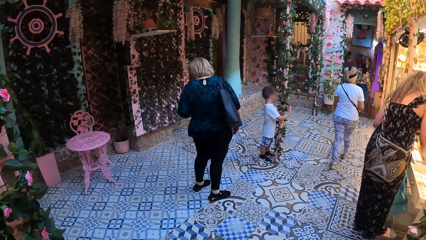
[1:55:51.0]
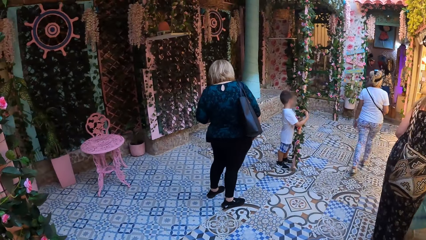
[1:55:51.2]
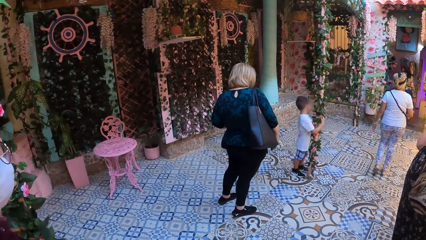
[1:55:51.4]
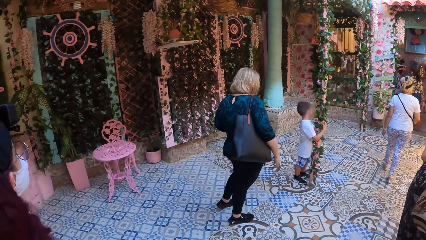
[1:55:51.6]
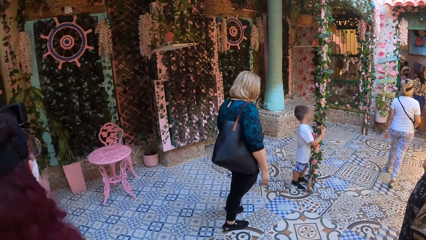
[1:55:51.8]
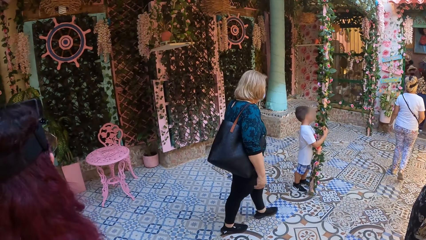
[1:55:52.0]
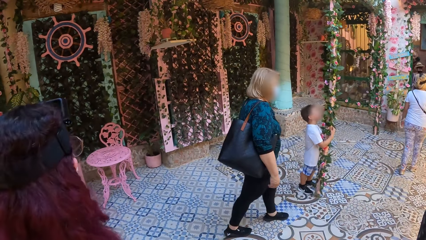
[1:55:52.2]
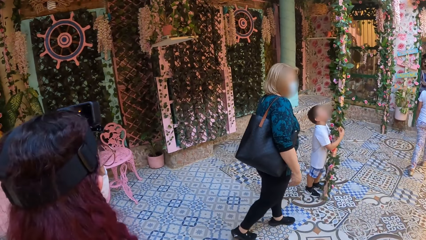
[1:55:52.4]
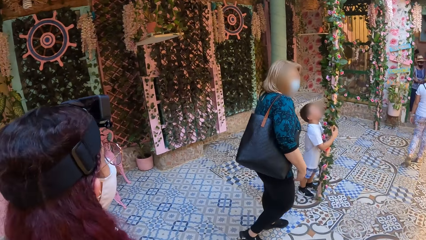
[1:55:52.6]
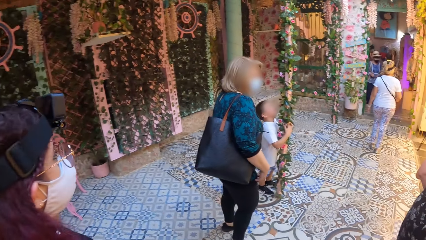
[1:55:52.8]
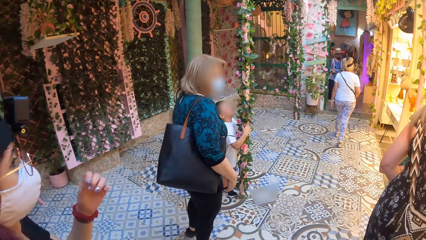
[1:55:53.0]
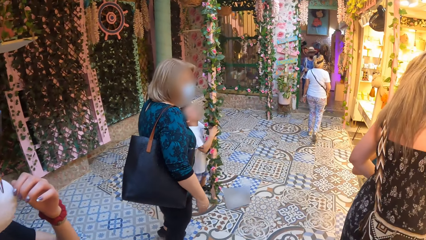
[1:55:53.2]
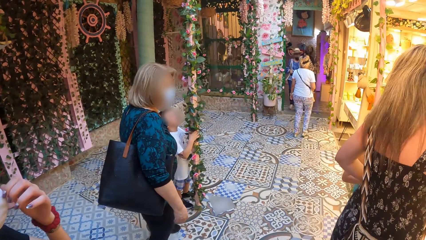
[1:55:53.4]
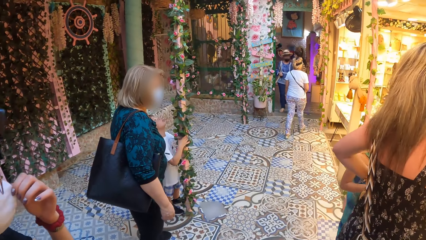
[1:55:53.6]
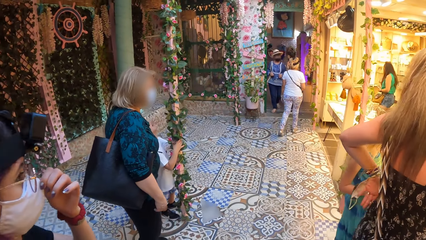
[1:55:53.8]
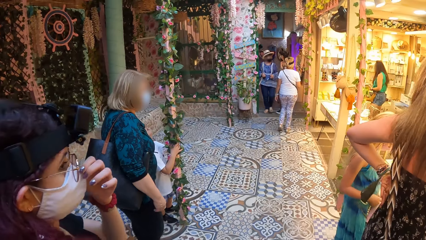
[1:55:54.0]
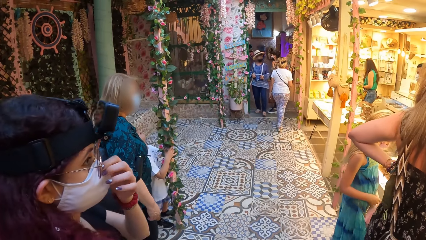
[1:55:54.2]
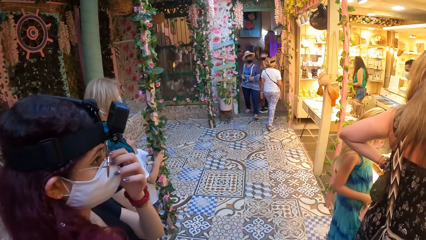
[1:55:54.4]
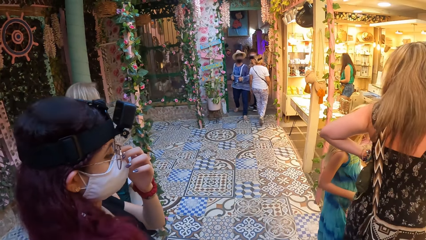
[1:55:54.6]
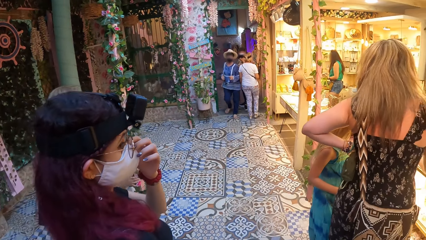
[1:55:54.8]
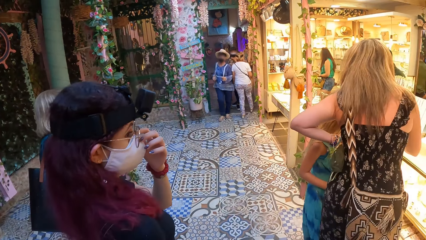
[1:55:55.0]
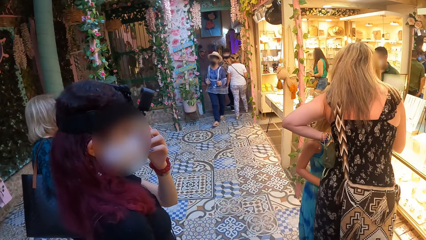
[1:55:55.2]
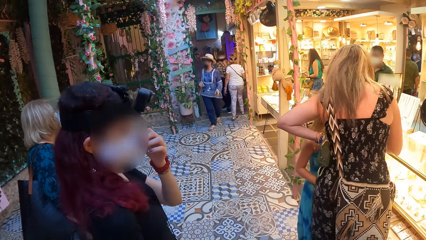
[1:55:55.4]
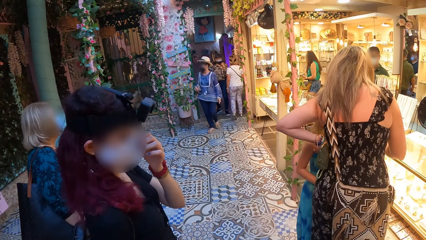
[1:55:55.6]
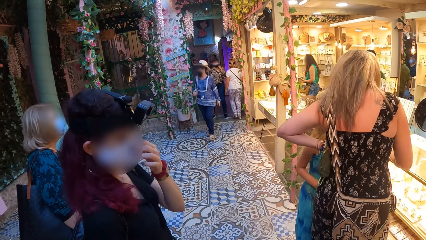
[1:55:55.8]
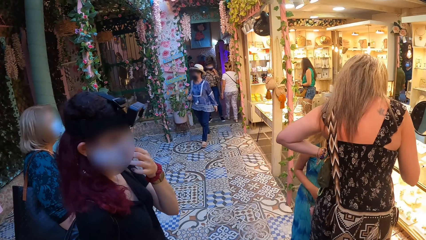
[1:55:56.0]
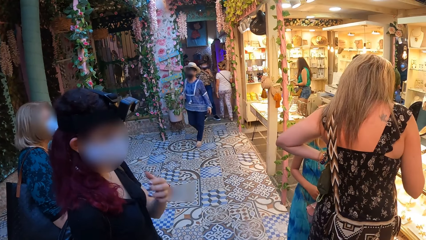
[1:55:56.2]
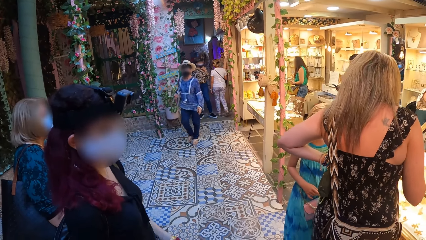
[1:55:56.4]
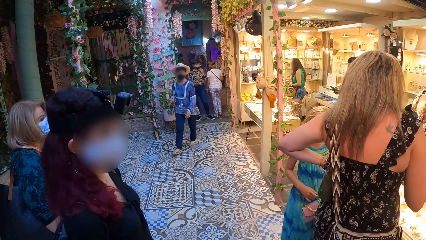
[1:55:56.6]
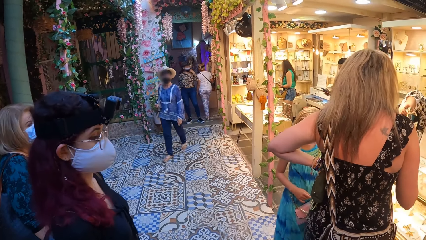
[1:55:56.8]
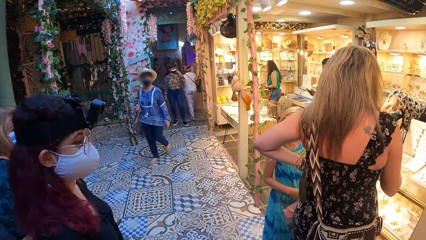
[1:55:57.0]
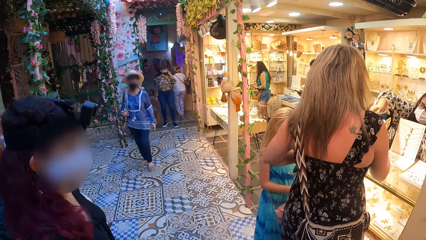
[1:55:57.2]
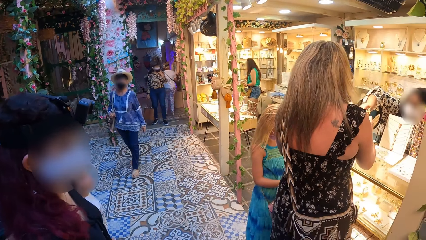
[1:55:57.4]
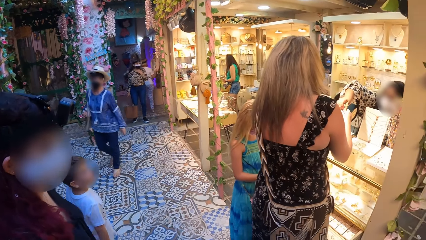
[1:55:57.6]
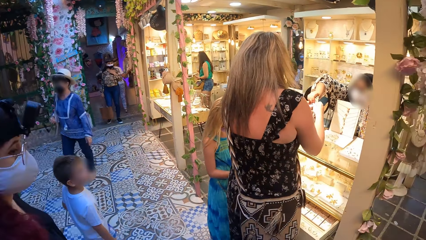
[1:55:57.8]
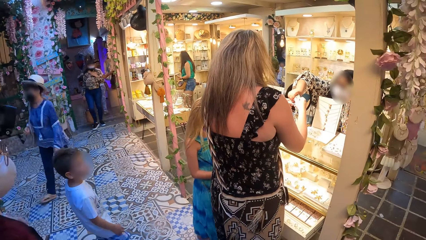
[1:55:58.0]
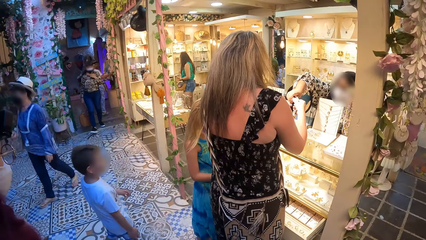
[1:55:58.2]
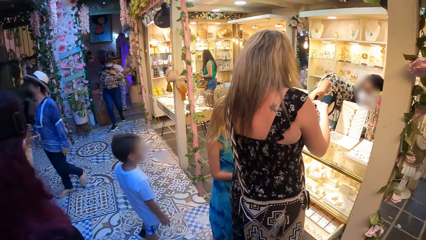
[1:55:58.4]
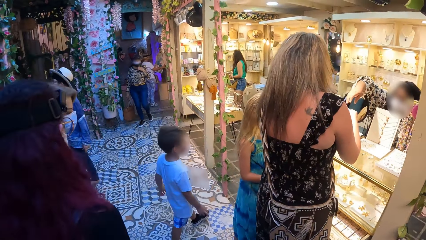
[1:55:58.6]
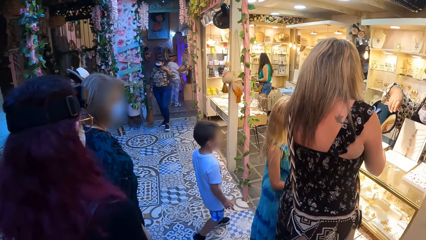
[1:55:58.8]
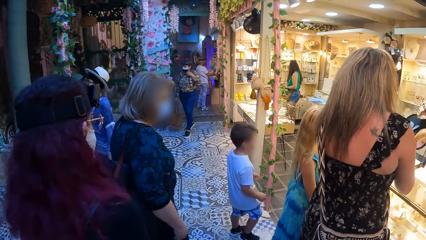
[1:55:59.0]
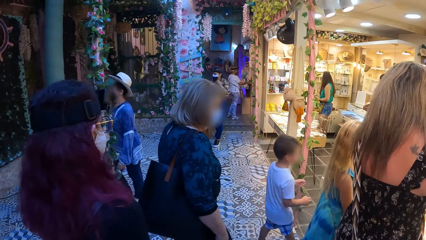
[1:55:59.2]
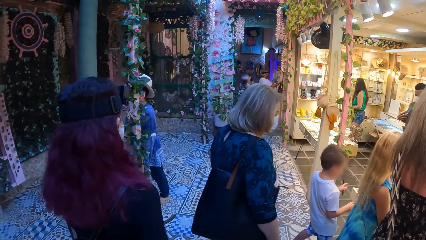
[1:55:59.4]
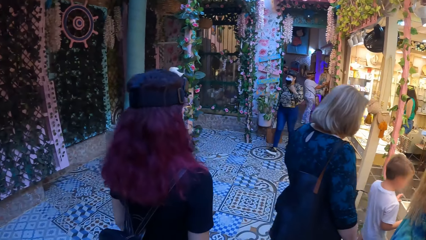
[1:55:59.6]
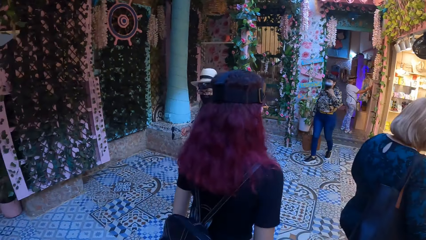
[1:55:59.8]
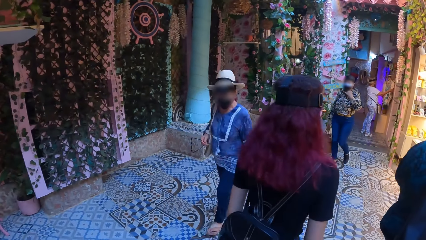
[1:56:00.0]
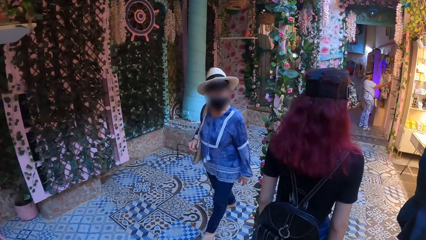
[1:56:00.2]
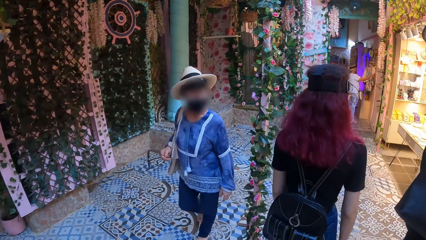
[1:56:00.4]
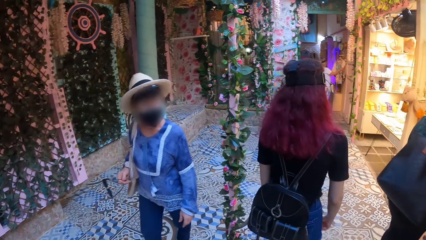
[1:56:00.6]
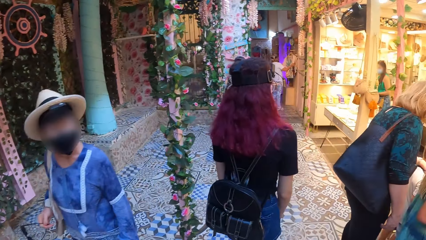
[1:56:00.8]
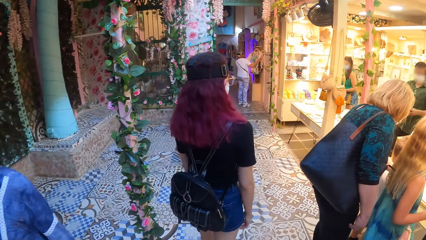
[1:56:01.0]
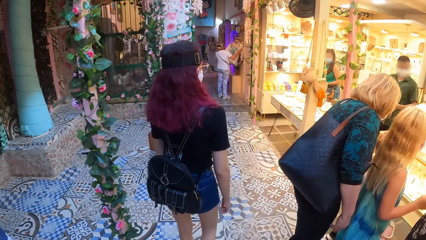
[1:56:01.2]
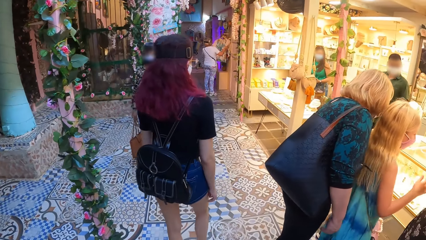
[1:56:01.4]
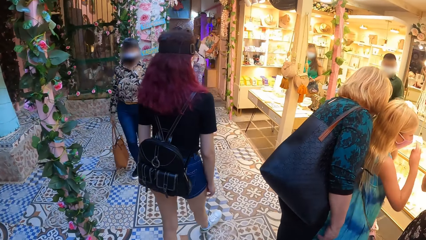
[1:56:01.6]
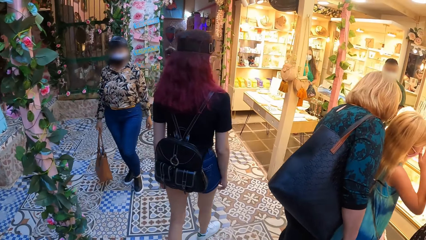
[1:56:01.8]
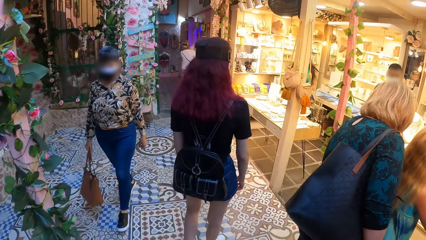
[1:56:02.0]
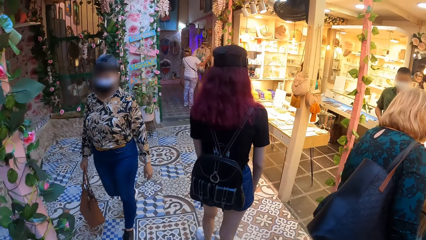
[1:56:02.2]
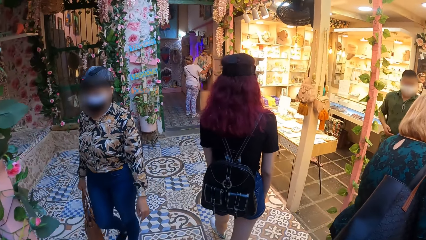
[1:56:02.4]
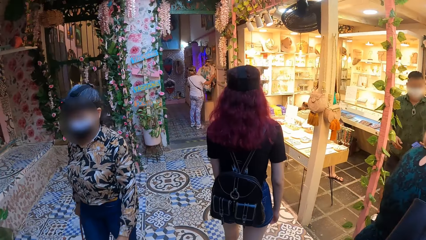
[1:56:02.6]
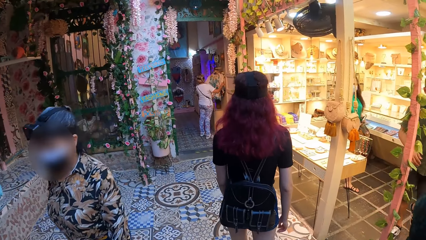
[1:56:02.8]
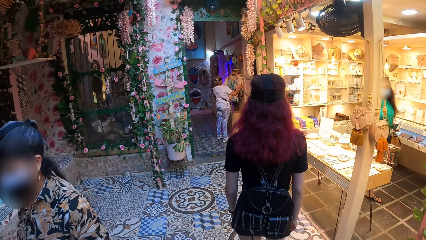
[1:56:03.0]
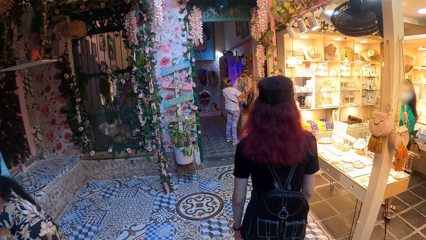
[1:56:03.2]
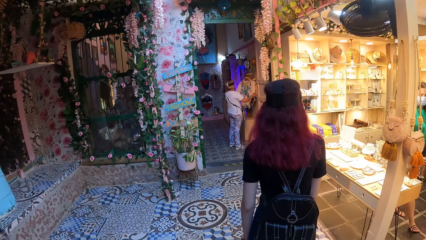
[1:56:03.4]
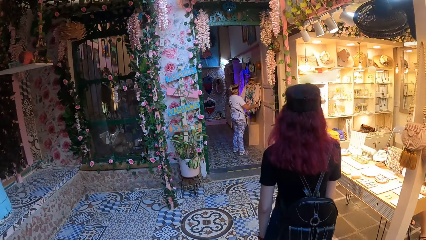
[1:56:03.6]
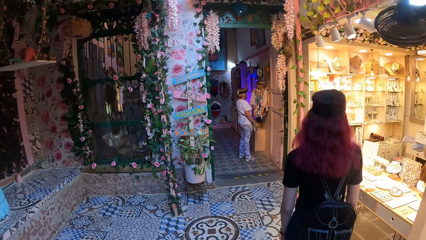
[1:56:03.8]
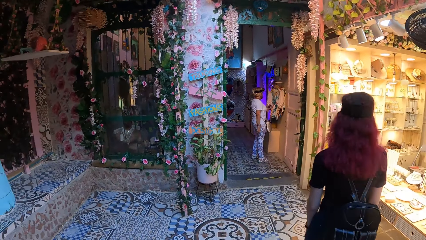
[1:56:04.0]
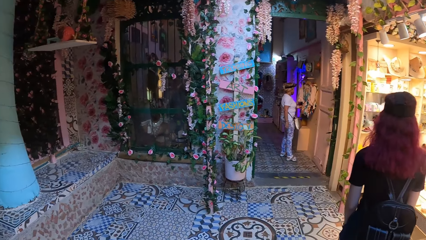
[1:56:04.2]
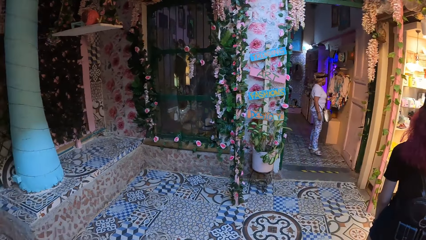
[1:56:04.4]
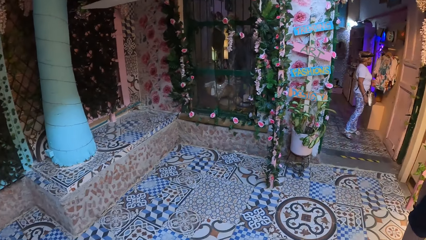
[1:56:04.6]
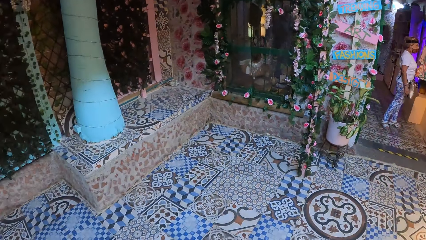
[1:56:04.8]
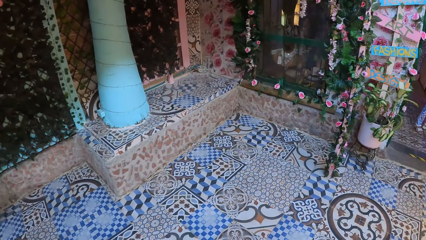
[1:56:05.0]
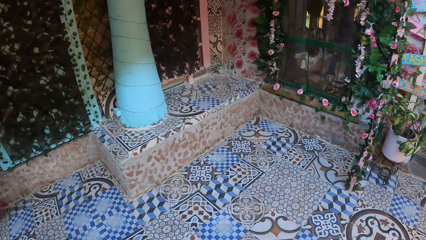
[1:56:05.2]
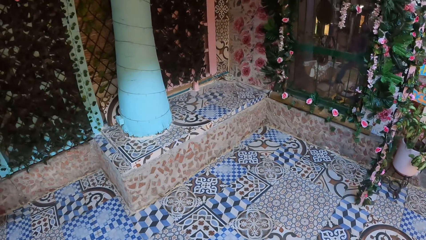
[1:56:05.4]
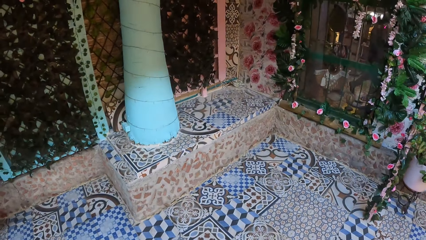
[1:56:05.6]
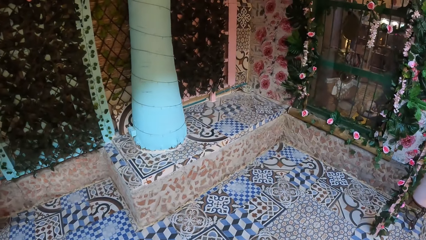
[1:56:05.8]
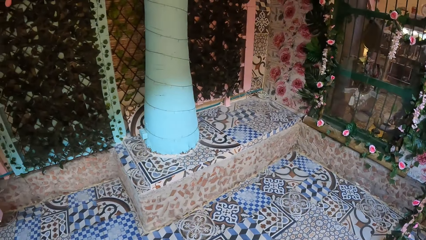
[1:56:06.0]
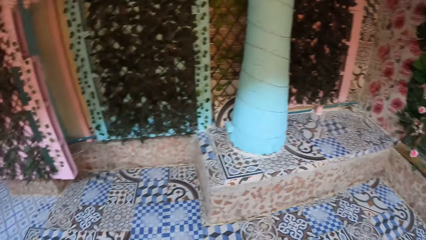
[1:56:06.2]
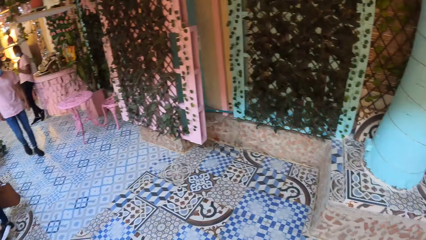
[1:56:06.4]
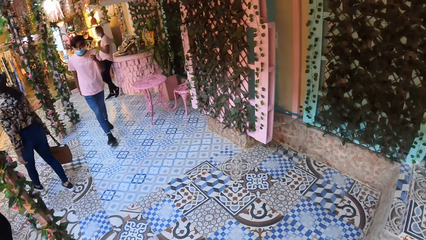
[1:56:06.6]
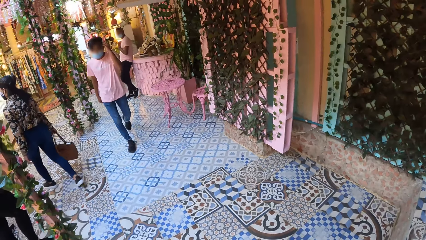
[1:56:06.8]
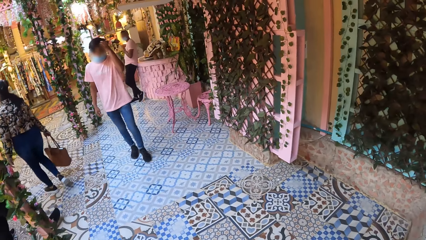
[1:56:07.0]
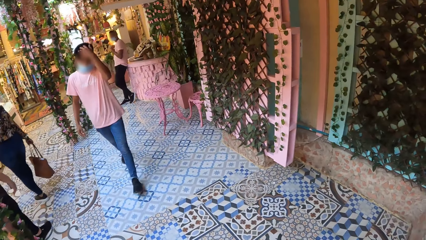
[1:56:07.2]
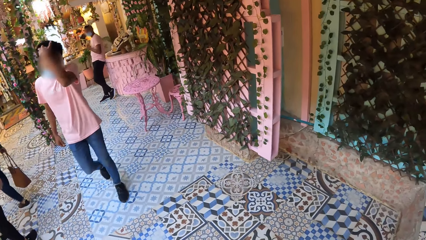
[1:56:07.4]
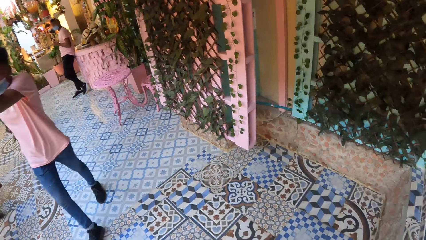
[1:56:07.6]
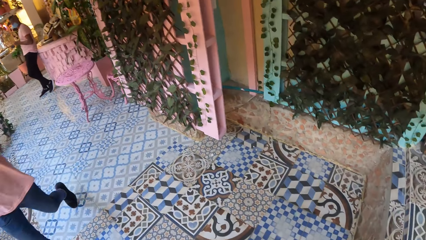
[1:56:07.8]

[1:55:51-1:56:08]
The woman touches her nose mask with her left hand.
